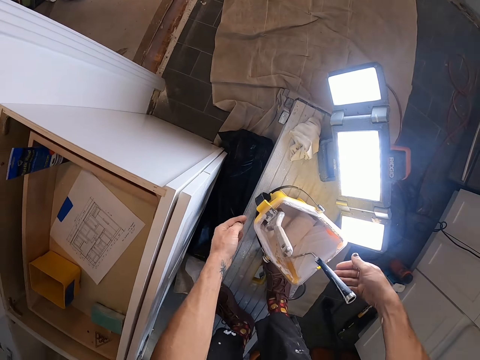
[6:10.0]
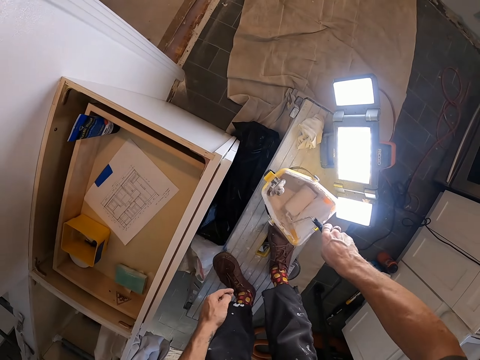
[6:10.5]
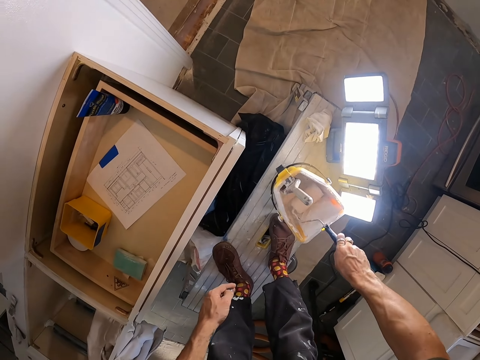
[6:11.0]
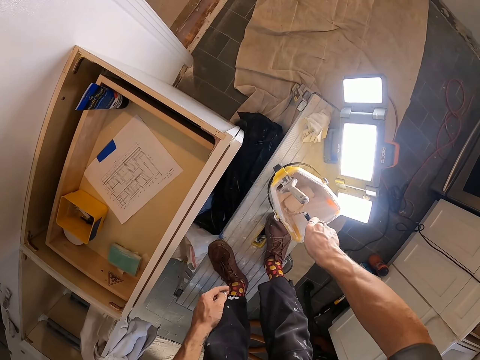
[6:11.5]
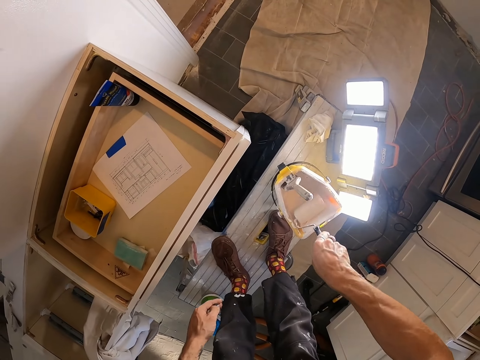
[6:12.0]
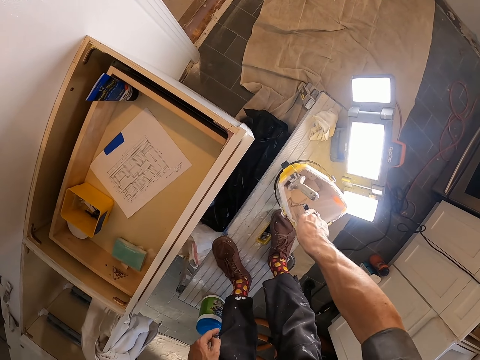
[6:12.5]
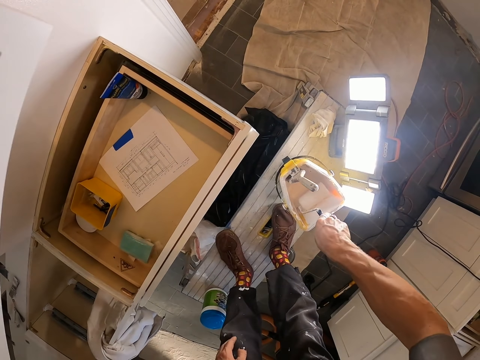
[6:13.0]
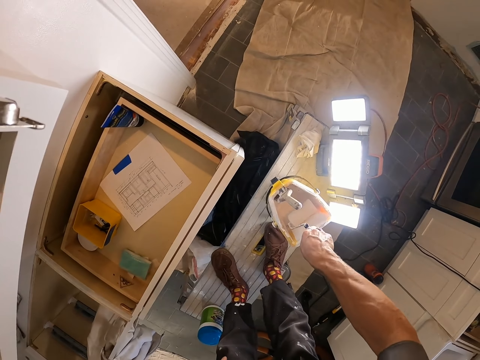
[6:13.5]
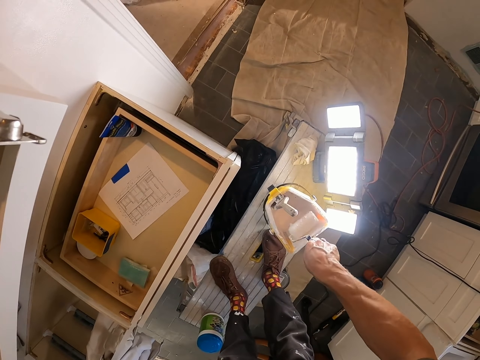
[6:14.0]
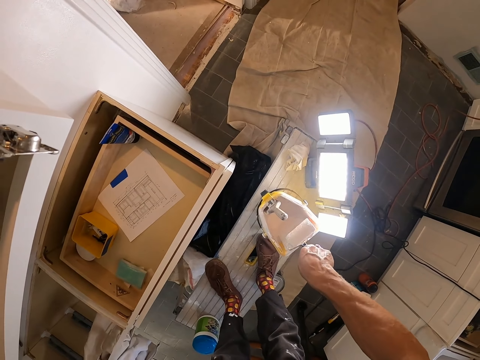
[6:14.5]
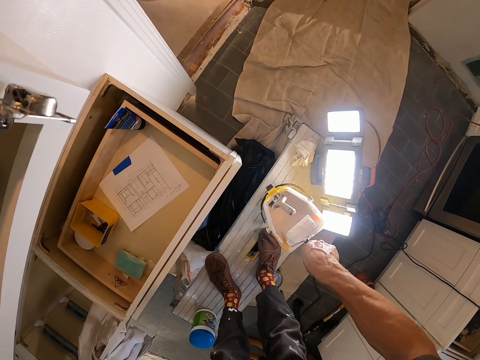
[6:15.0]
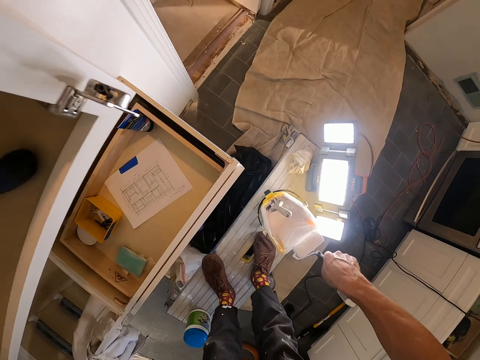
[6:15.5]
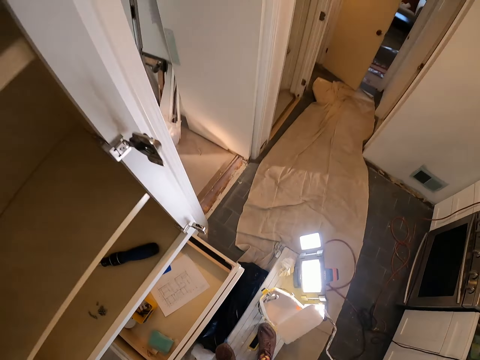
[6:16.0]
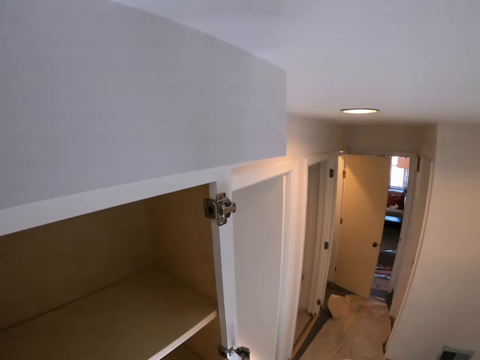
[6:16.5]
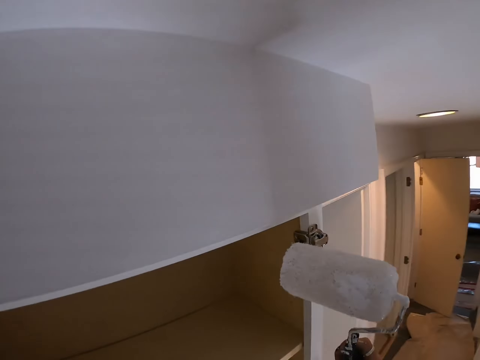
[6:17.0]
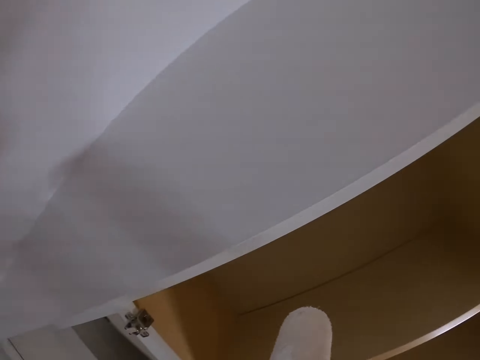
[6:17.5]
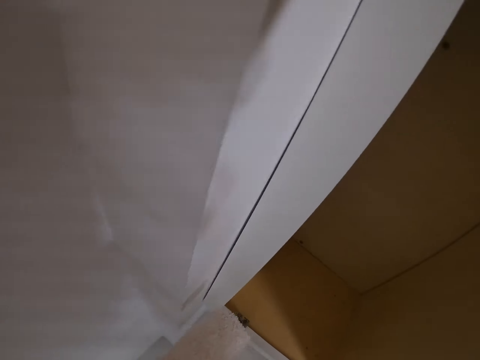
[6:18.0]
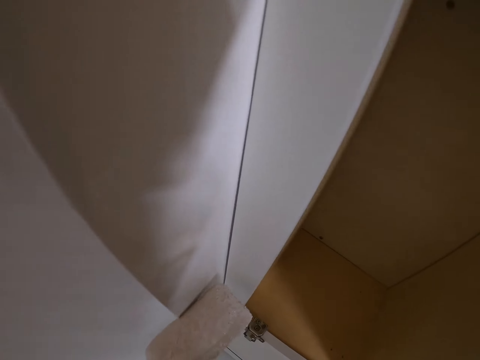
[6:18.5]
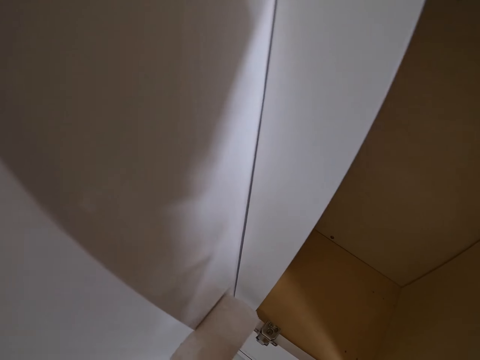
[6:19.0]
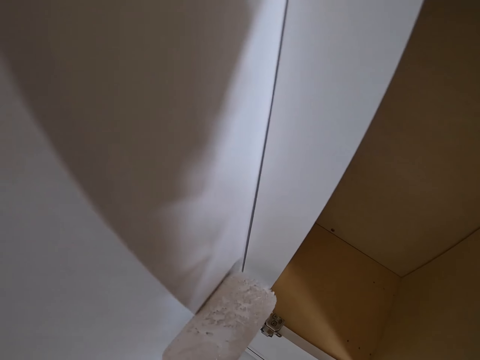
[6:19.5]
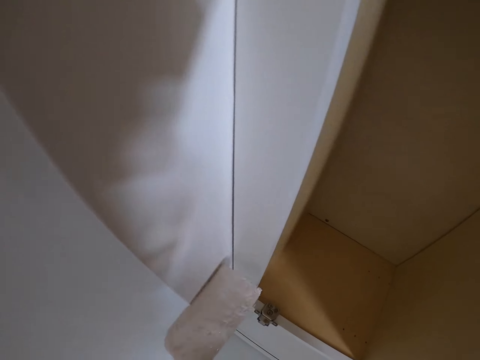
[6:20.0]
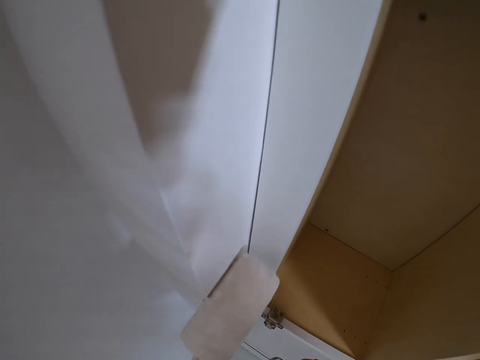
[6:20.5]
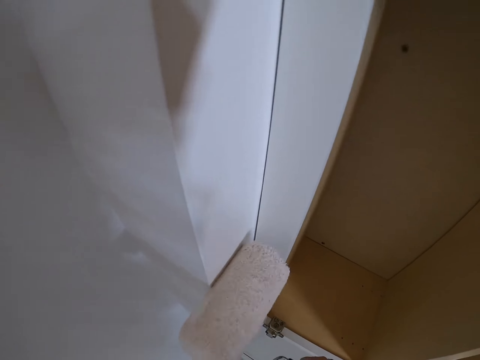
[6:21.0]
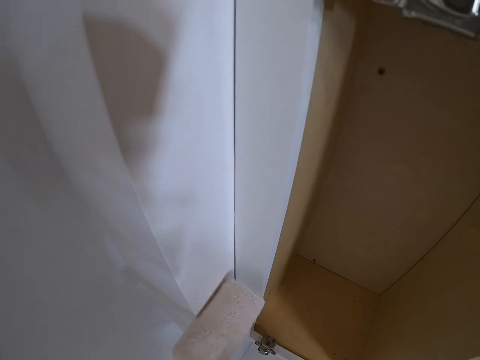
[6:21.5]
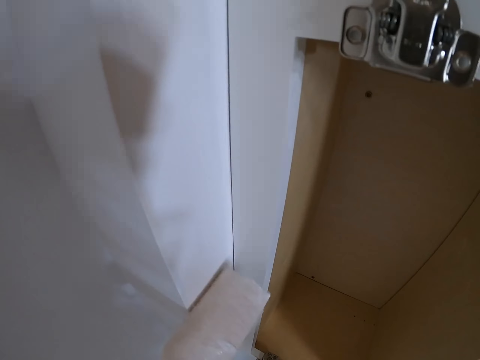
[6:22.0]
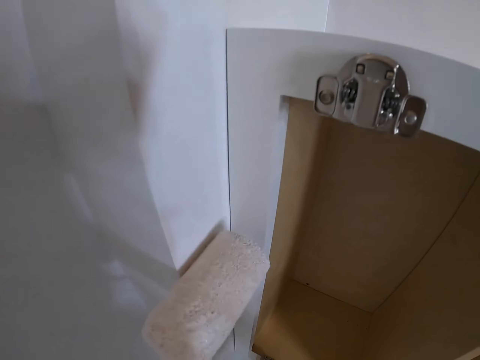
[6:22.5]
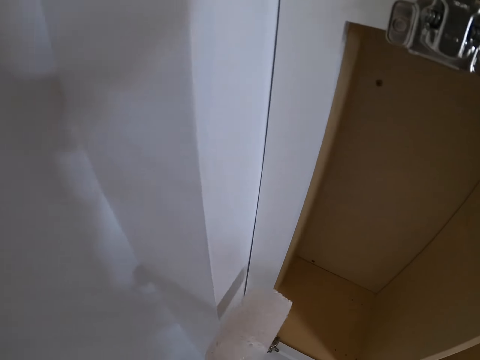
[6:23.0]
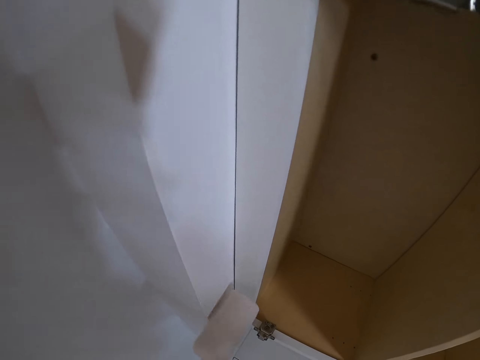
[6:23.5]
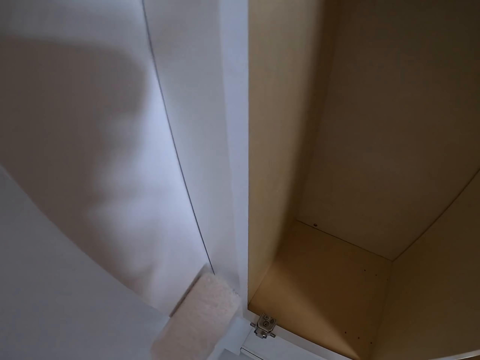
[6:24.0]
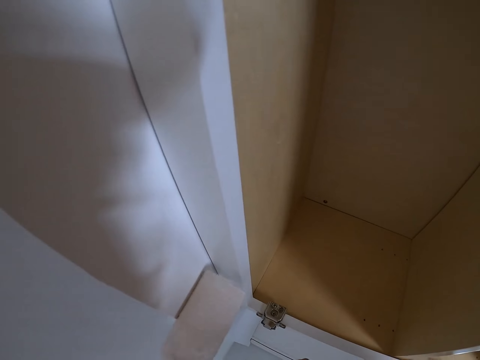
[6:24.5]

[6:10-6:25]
The camera wearer puts down the container. They hold the paint roller. They roll the paint roller. They paint the wood.

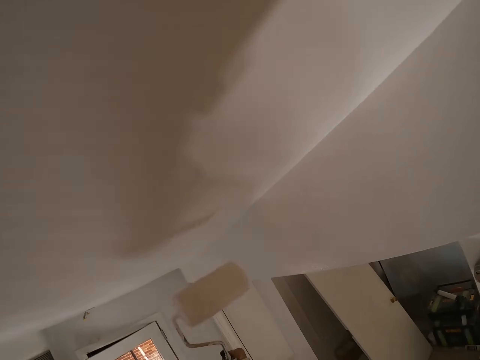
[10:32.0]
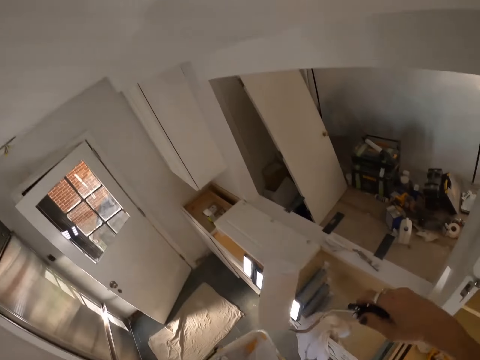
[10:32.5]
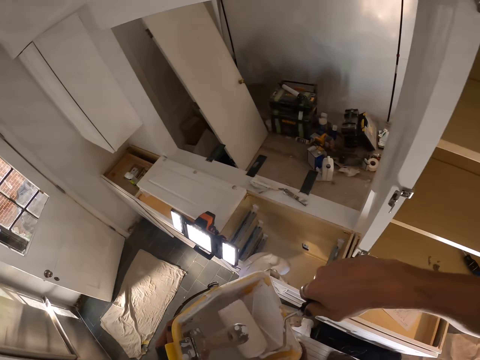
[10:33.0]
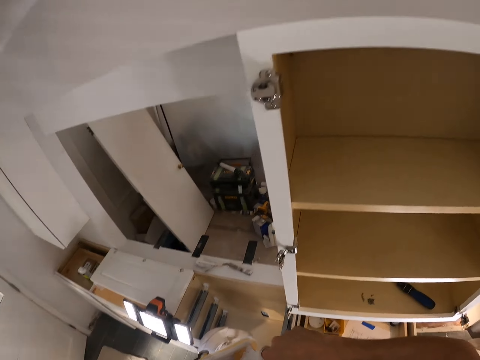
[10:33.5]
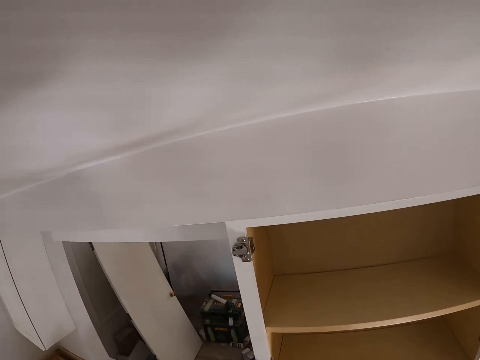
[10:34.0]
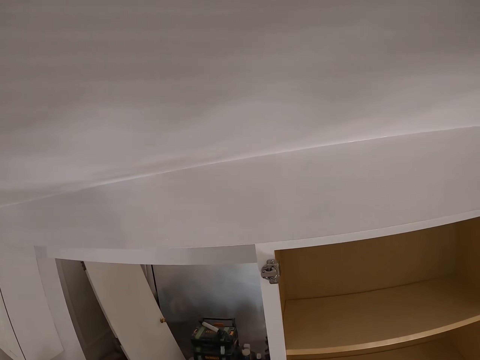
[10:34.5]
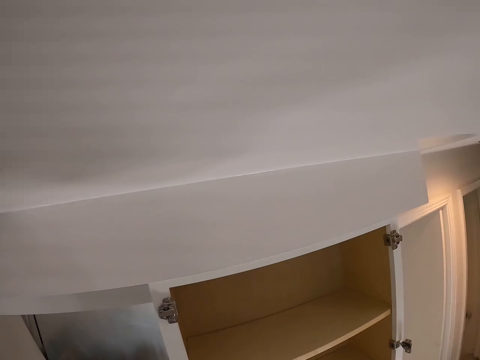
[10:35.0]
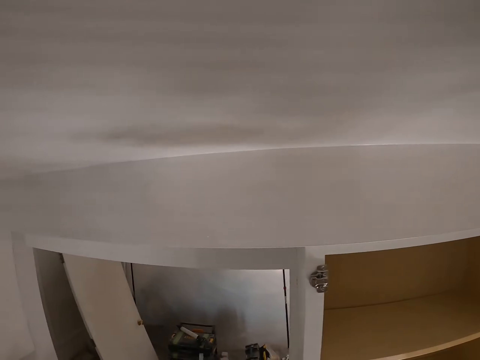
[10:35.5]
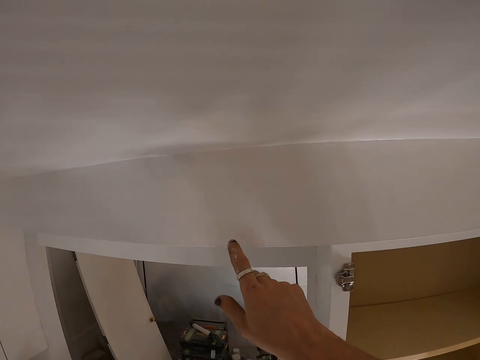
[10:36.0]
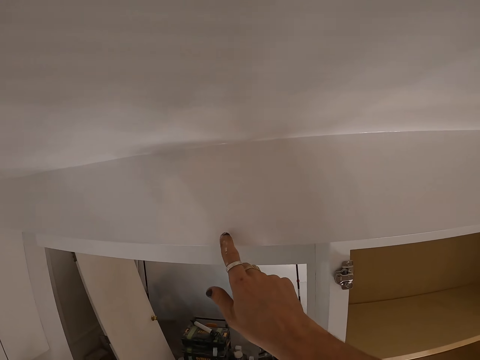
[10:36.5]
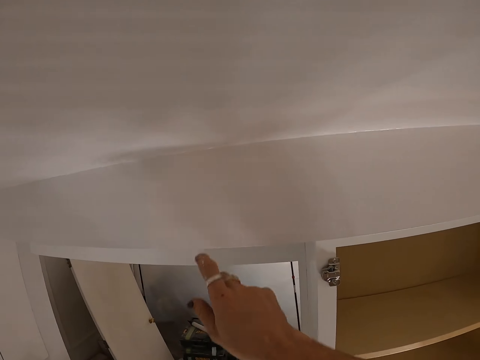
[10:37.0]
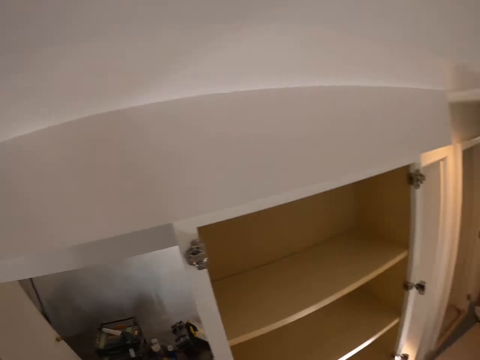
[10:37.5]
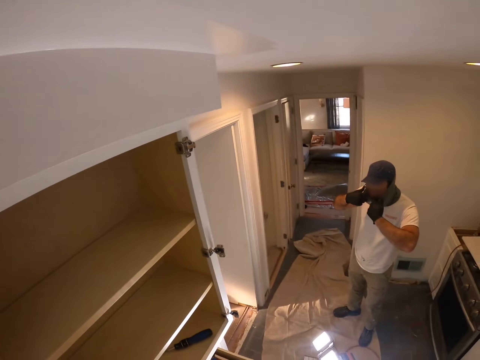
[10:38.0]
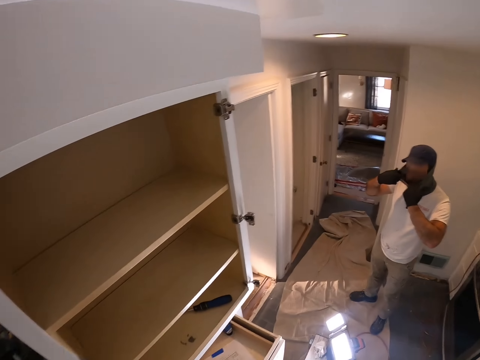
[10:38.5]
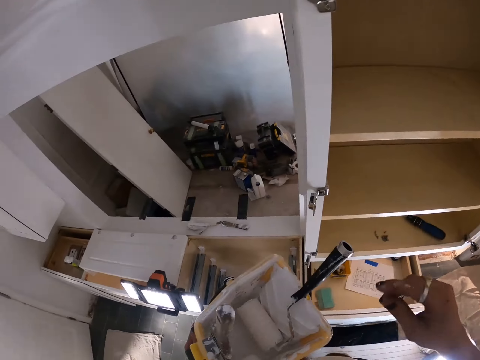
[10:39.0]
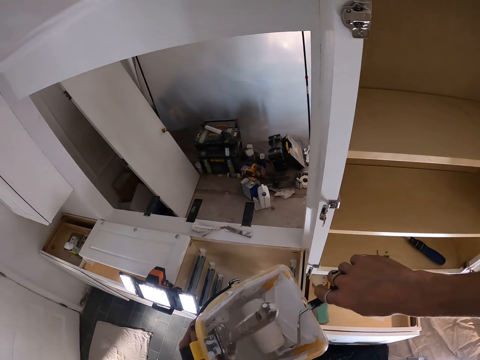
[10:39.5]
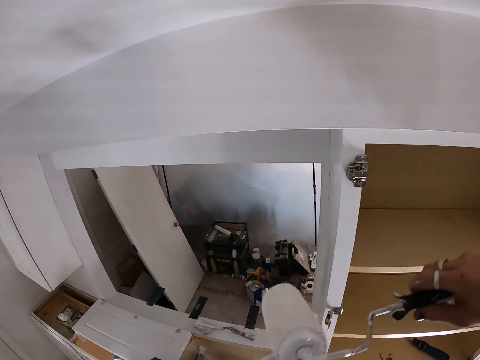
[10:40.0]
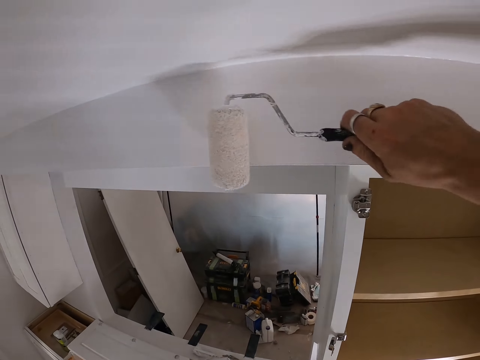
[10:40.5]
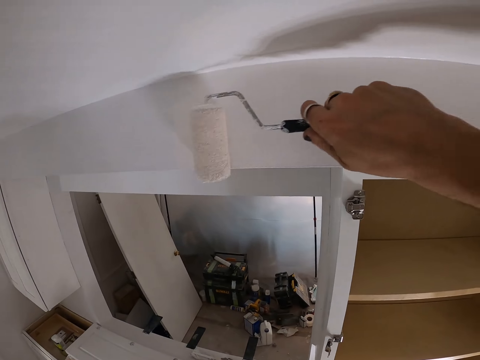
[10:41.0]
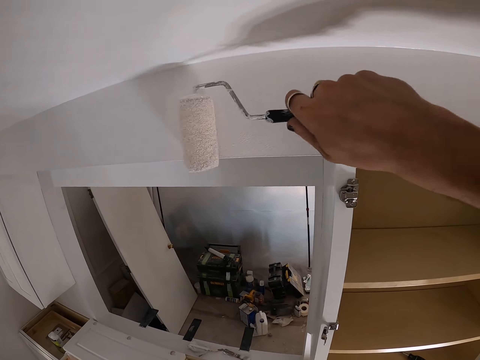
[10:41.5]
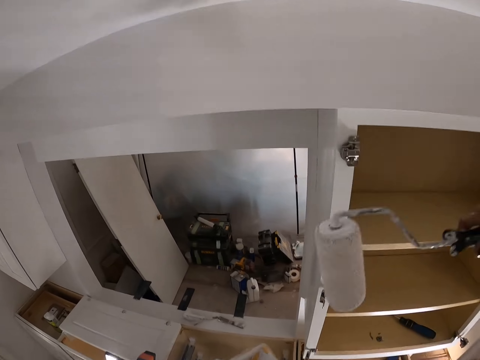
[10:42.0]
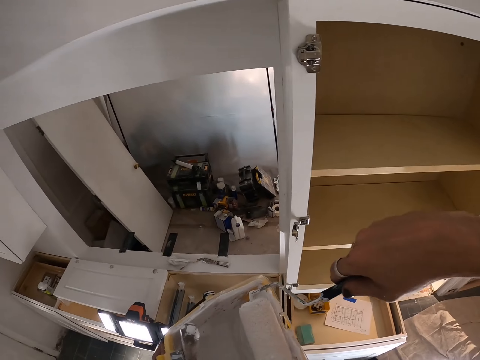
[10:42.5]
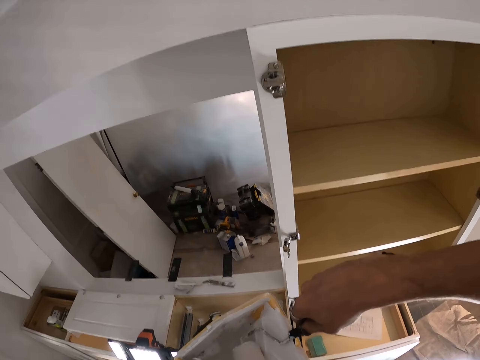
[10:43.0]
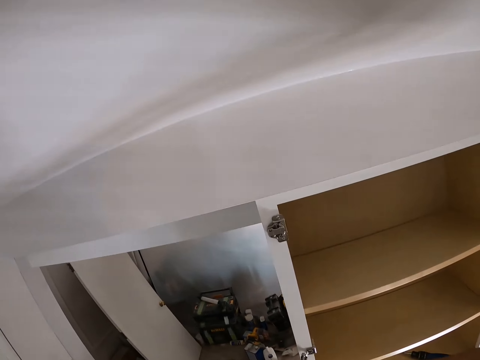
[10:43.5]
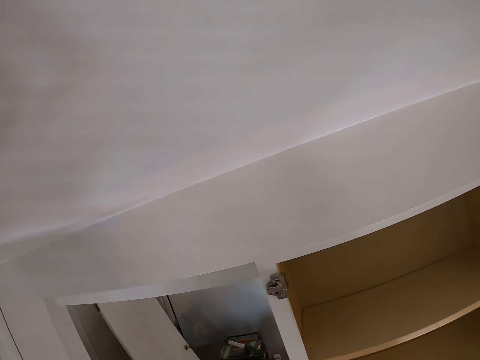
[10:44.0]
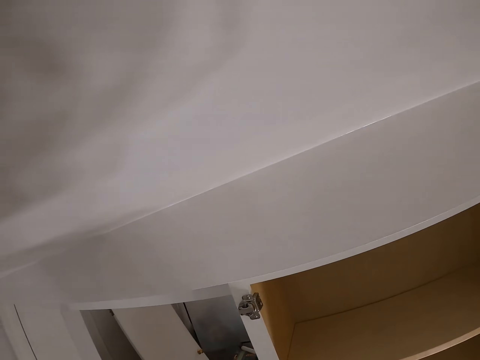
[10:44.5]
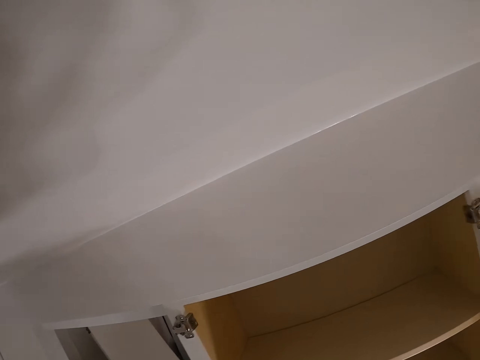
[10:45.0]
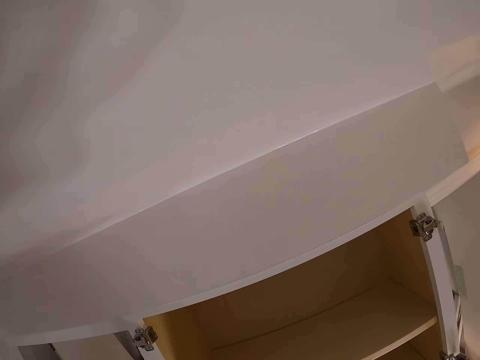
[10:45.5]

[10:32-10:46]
The camera wearer puts the paint roller in the container. They touch the paint on the wood. They look on the other side. They hold the paint roller. They paint the ceiling. They put the paint roller in the container.
